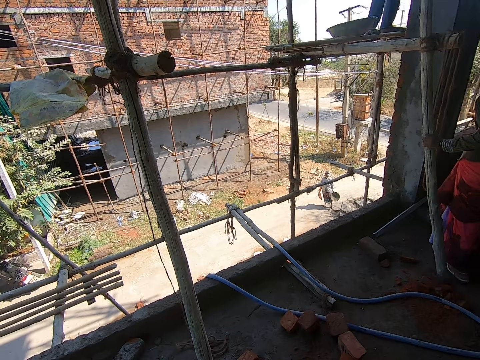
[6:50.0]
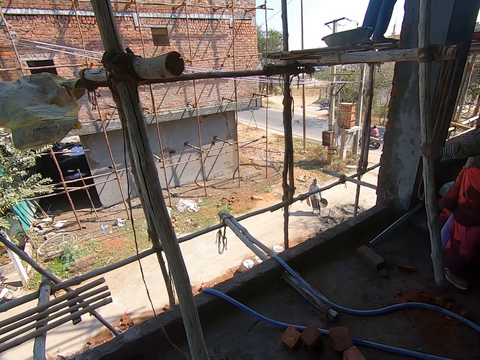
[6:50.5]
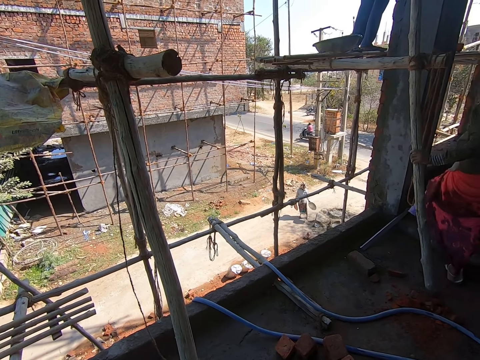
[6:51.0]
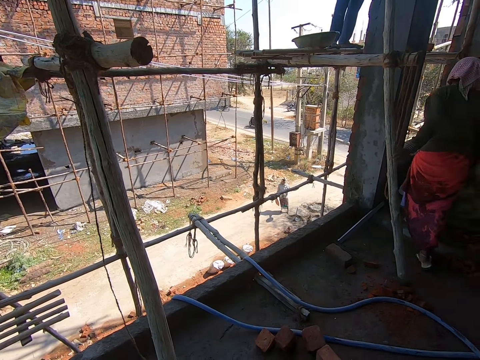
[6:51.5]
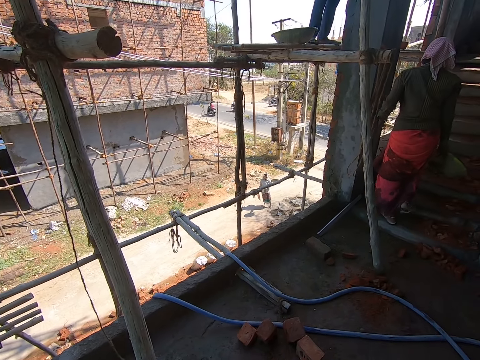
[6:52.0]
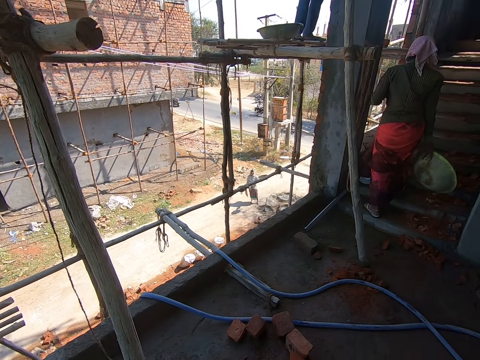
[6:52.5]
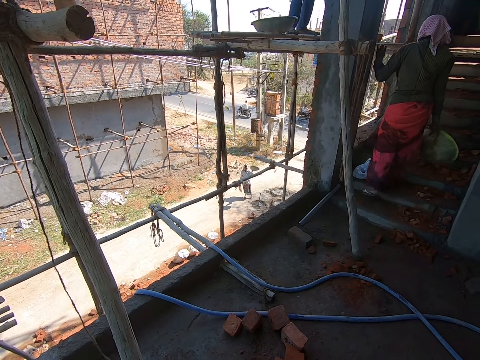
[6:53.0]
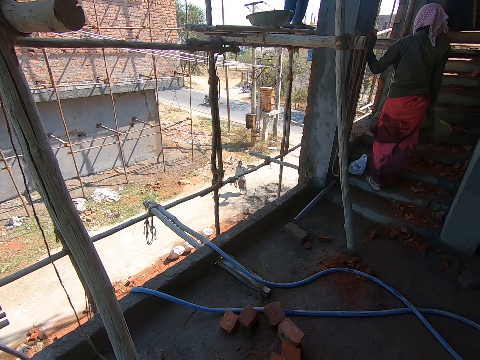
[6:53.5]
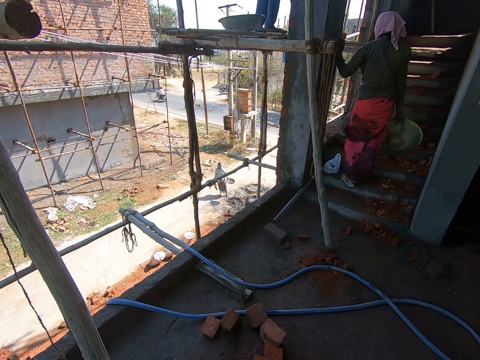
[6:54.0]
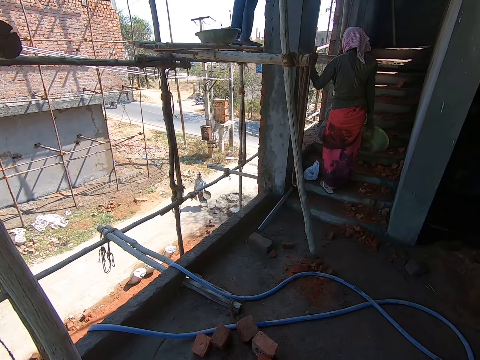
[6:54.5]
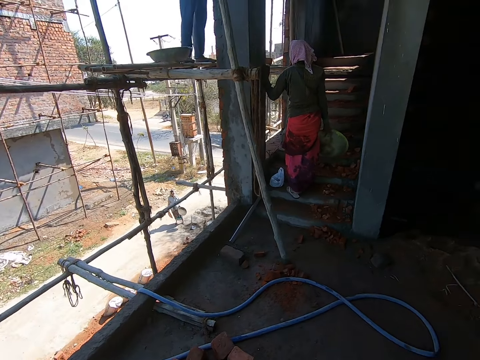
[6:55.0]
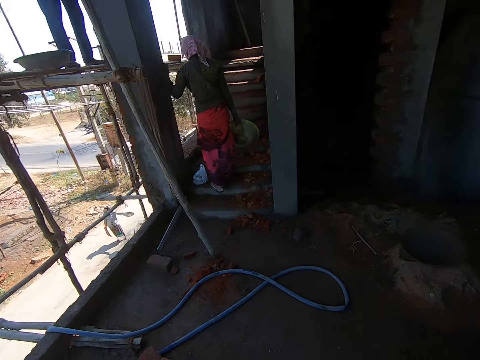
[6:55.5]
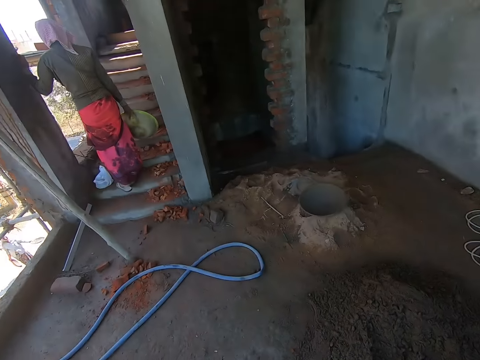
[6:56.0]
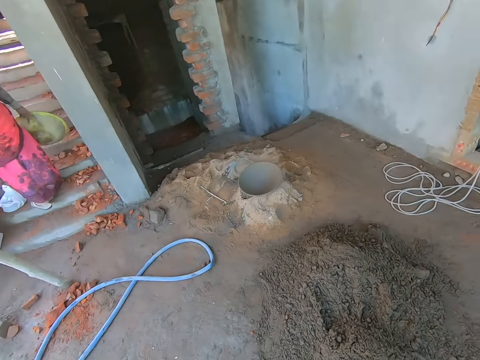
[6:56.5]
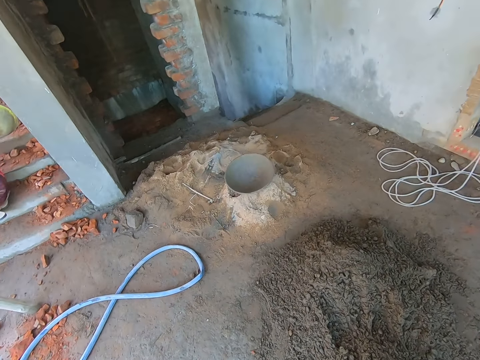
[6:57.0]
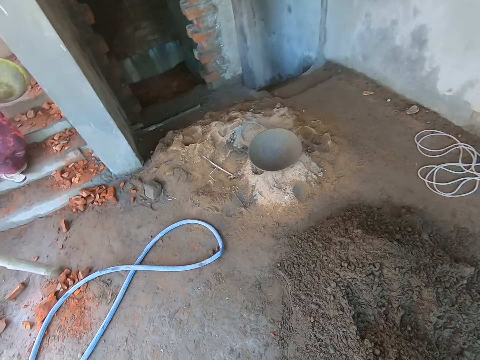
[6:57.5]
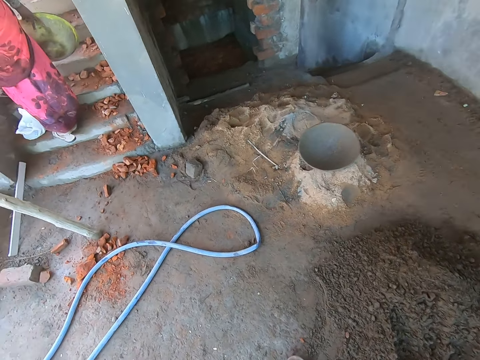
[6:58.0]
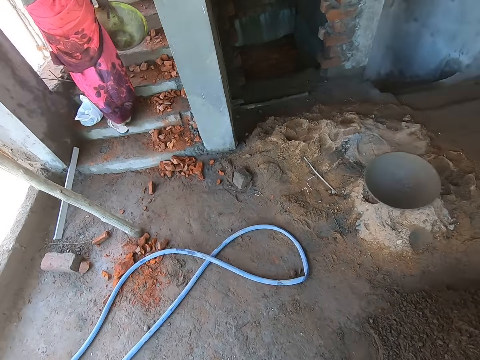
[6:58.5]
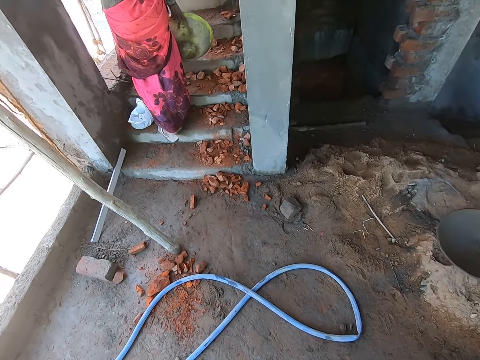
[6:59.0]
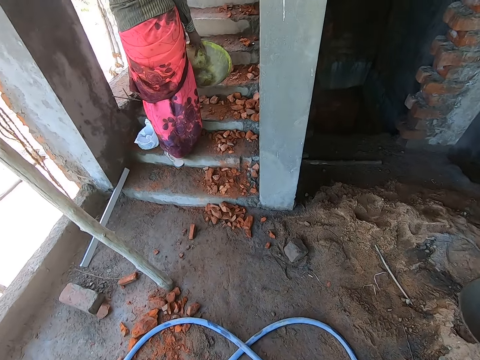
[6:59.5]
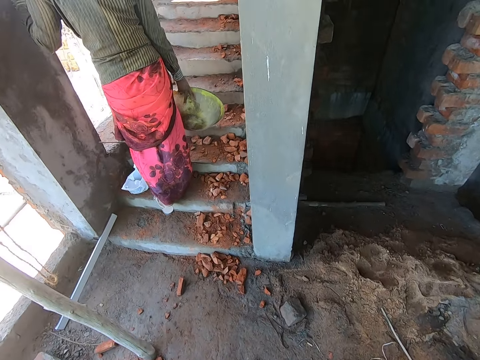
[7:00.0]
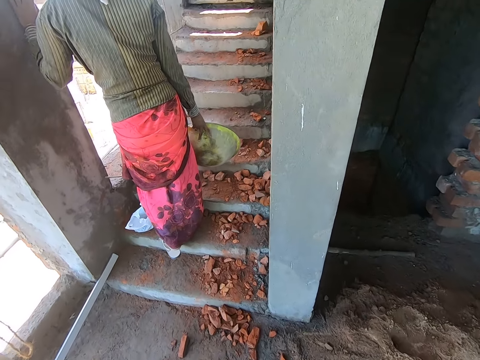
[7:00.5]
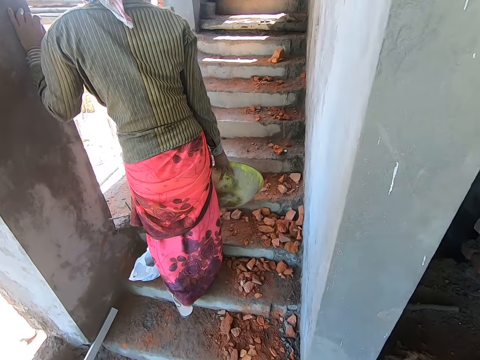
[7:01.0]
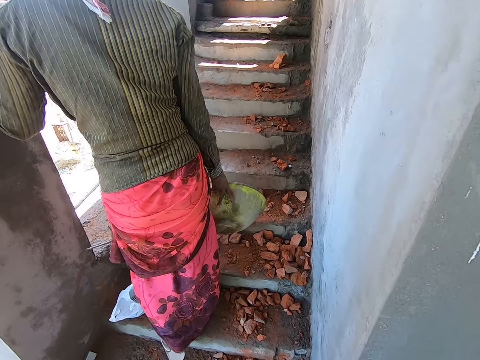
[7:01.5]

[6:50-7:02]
The woman converses with another woman. The first woman climbs up the stairway.

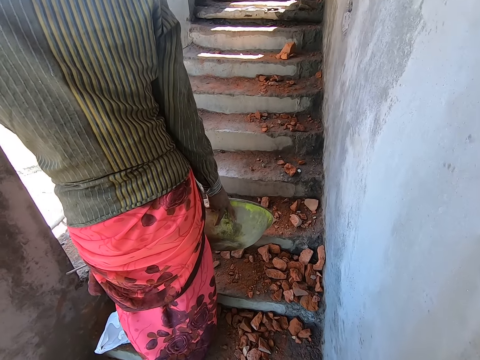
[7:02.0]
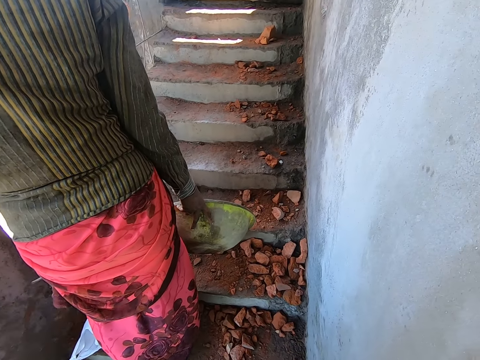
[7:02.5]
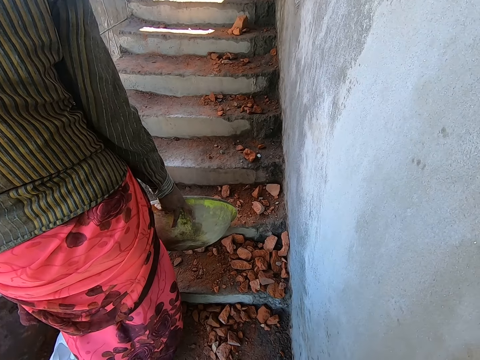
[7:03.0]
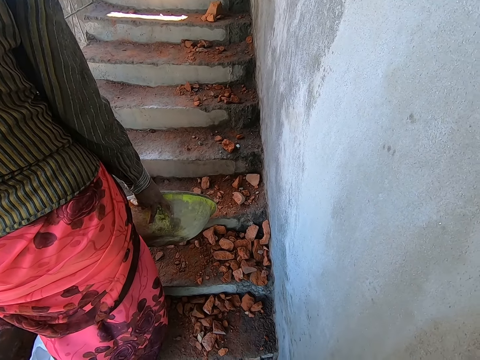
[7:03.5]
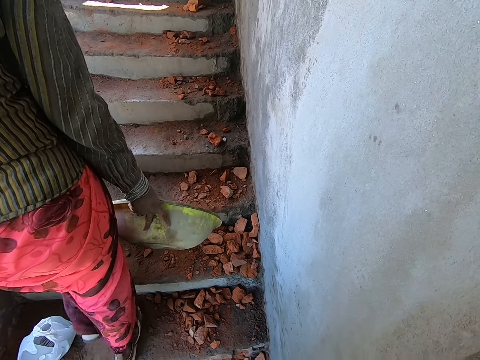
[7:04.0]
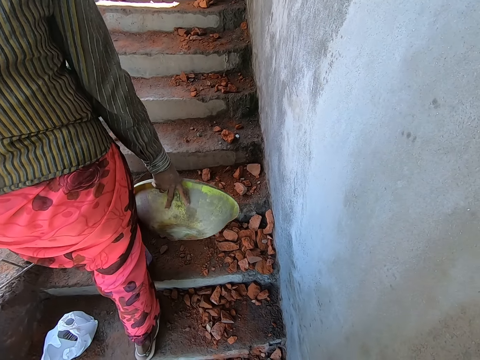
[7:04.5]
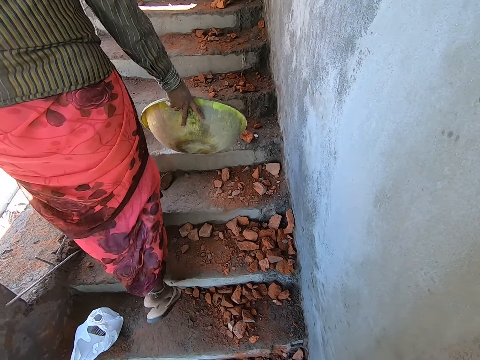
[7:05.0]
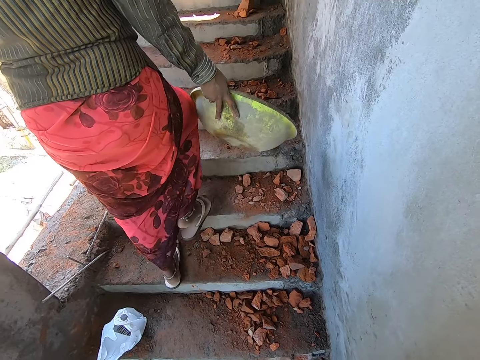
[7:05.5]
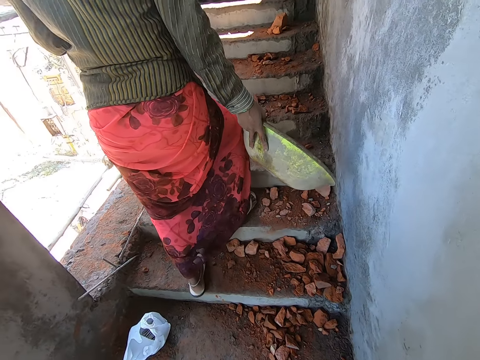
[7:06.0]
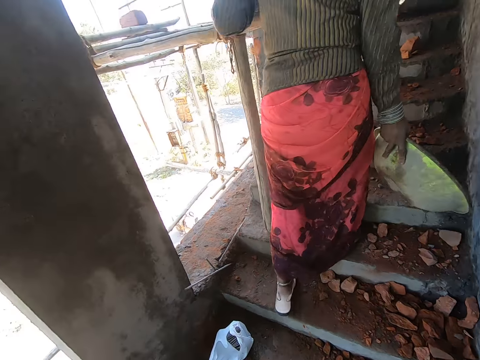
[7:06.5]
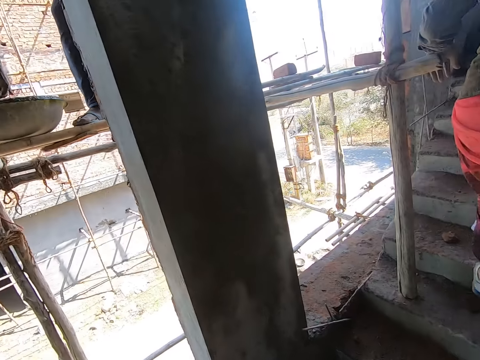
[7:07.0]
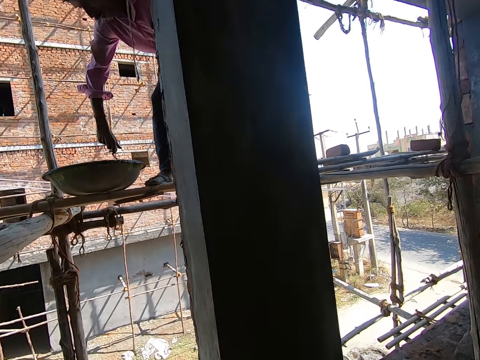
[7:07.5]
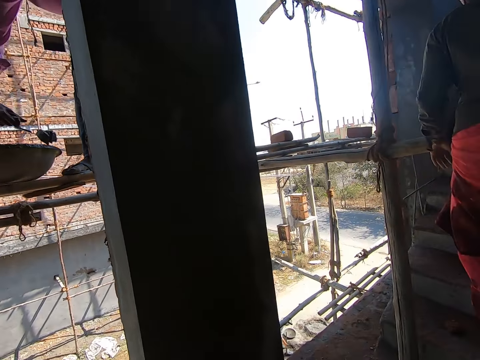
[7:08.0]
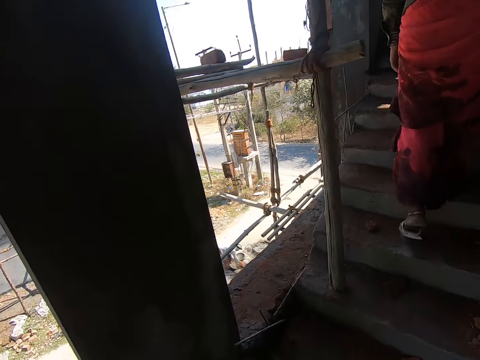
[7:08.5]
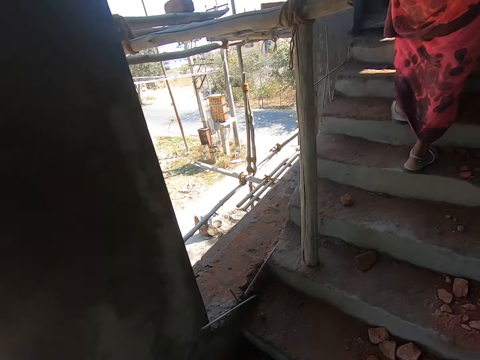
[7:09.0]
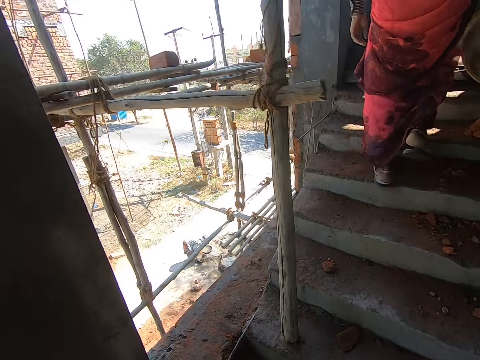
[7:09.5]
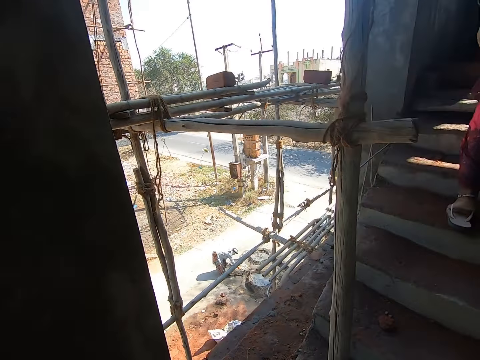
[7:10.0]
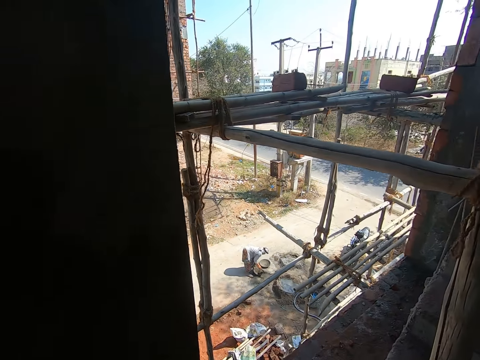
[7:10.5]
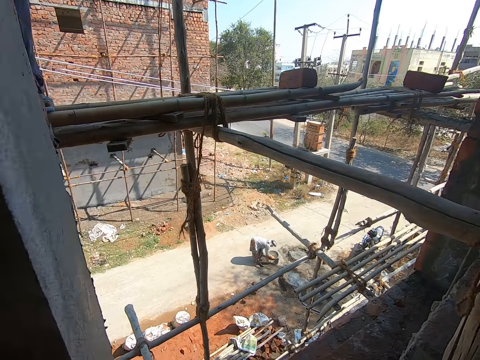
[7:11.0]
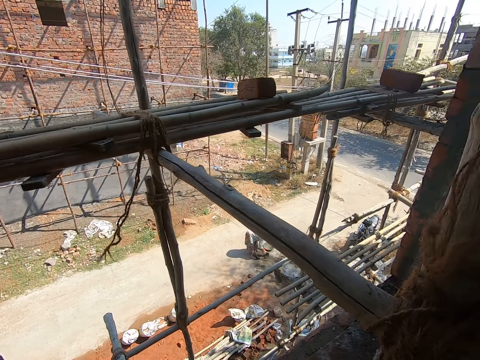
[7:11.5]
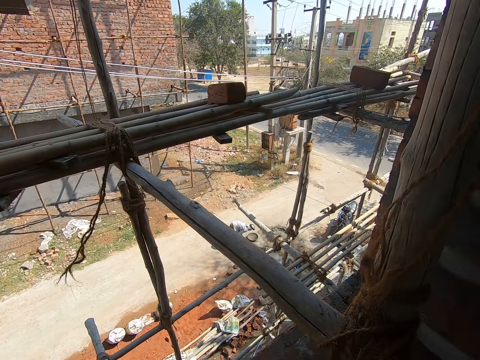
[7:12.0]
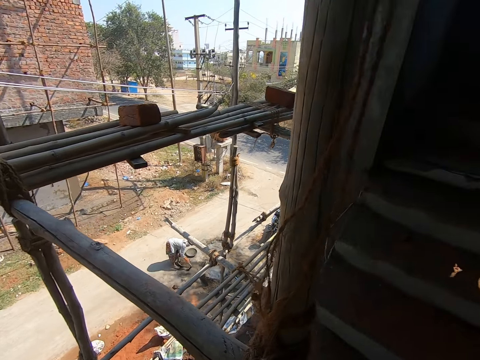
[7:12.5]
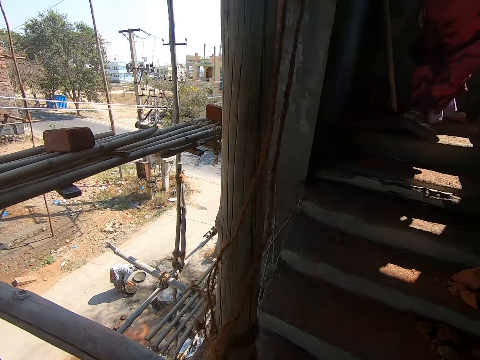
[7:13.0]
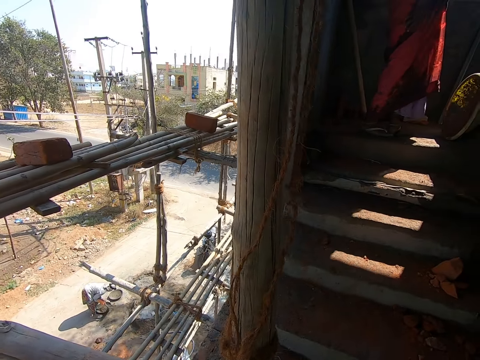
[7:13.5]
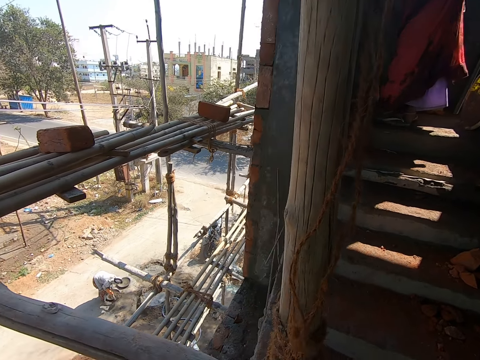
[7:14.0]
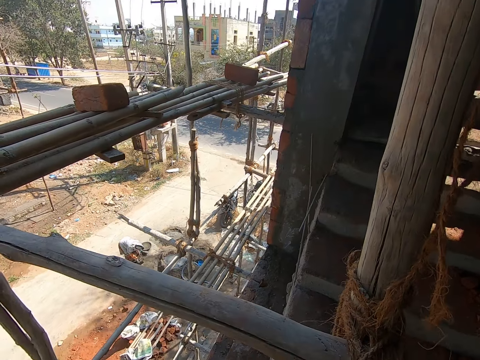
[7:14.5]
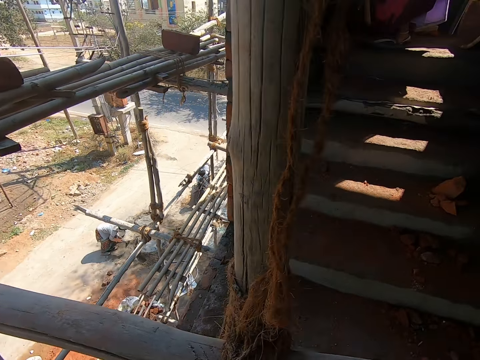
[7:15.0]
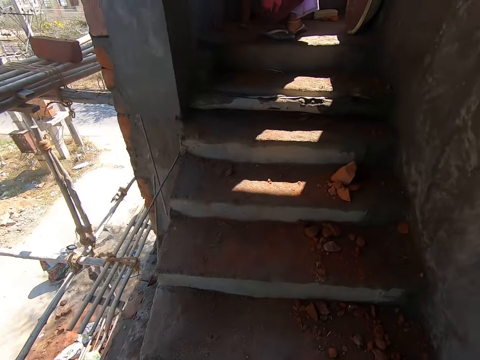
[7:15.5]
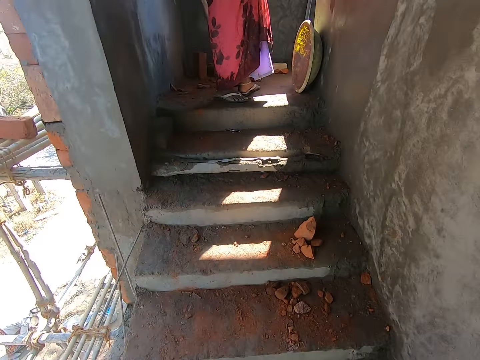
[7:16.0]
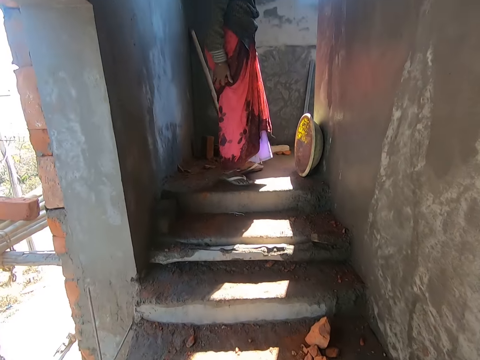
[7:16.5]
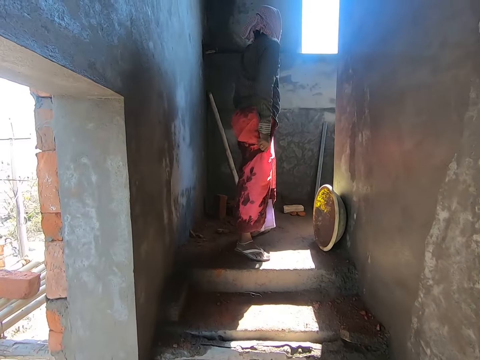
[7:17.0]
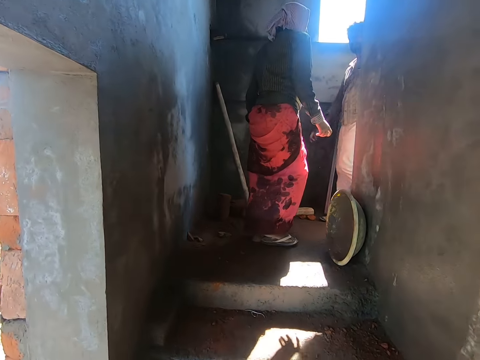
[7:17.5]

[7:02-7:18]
The woman climbs up the stairway. The man scoops some cement from the pan with the hand trowel in his right hand. The camera wearer climbs up the stairway. The man converses with another woman, the first woman and the camera wearer. The camera wearer climbs the stairs. The first woman drops a container on the stairway with her right hand.
